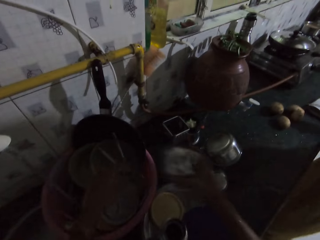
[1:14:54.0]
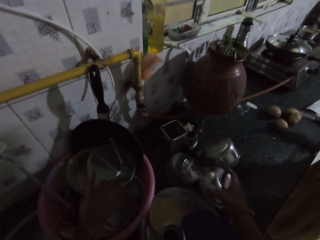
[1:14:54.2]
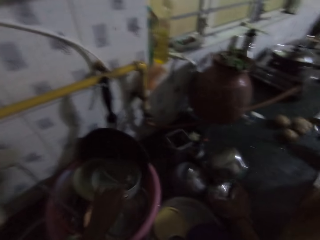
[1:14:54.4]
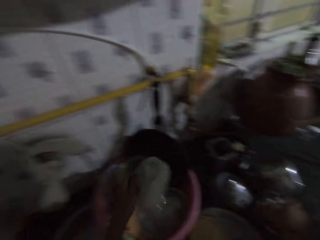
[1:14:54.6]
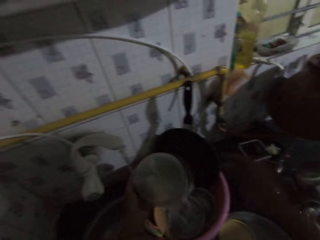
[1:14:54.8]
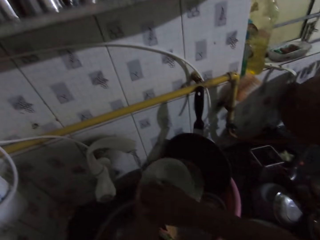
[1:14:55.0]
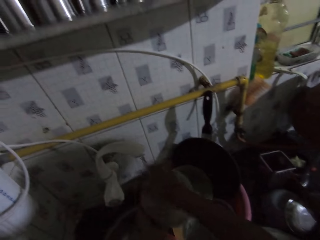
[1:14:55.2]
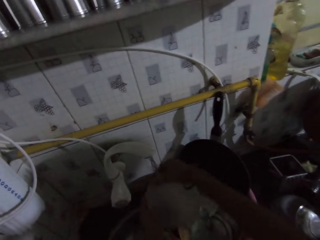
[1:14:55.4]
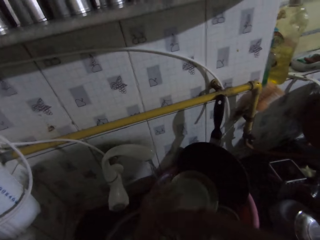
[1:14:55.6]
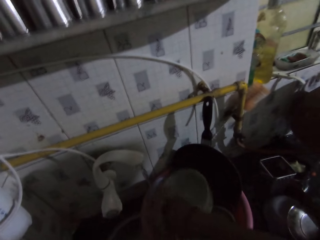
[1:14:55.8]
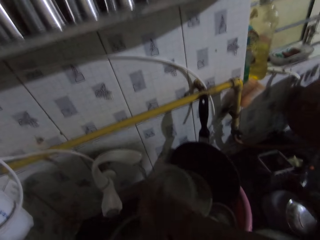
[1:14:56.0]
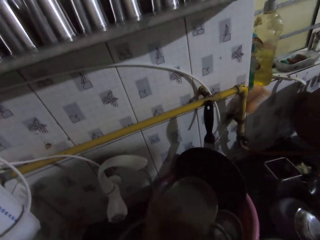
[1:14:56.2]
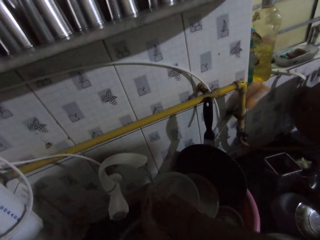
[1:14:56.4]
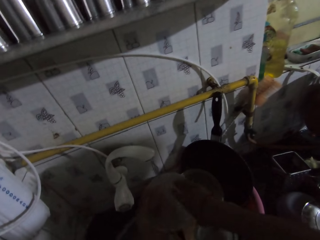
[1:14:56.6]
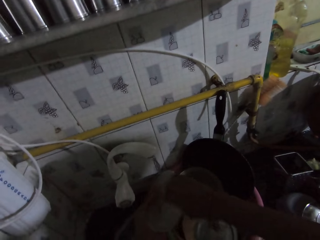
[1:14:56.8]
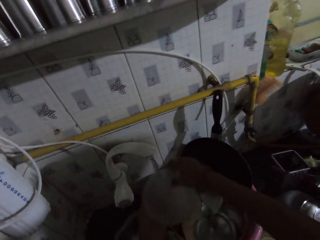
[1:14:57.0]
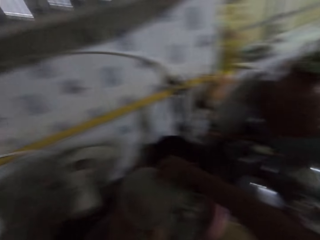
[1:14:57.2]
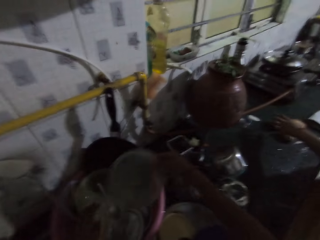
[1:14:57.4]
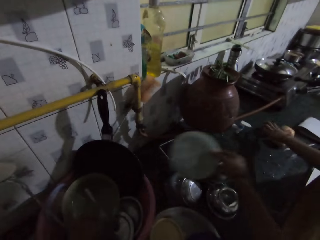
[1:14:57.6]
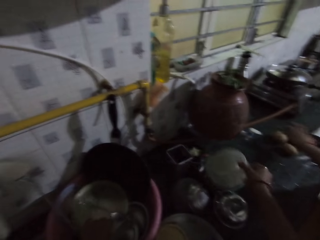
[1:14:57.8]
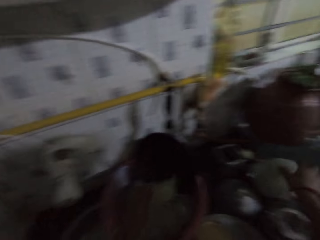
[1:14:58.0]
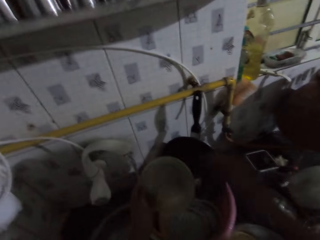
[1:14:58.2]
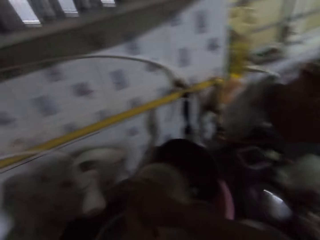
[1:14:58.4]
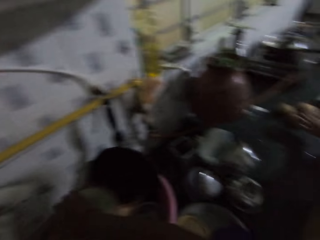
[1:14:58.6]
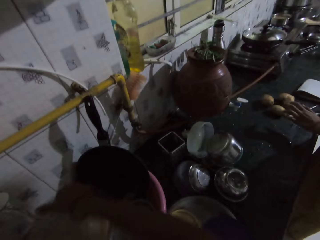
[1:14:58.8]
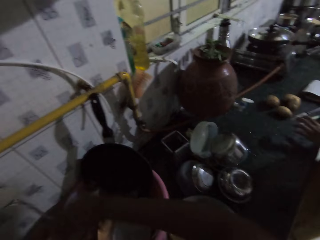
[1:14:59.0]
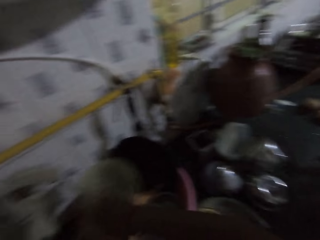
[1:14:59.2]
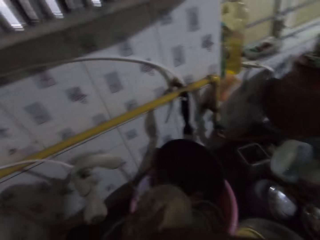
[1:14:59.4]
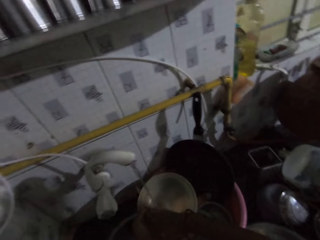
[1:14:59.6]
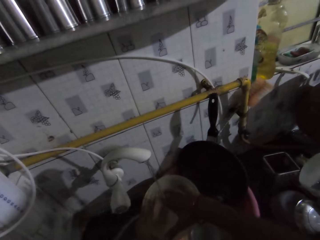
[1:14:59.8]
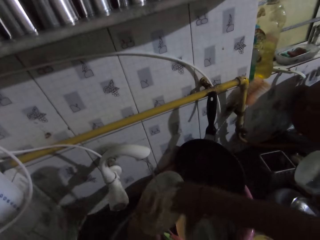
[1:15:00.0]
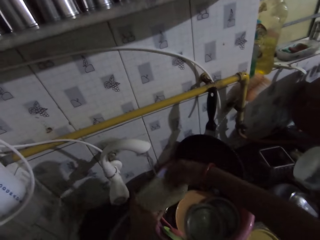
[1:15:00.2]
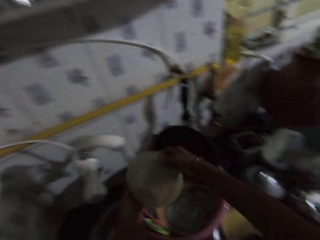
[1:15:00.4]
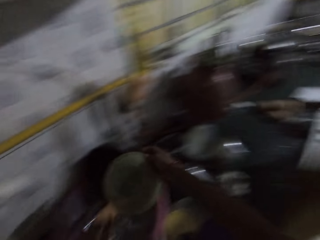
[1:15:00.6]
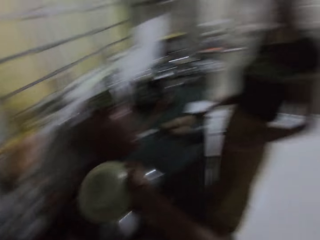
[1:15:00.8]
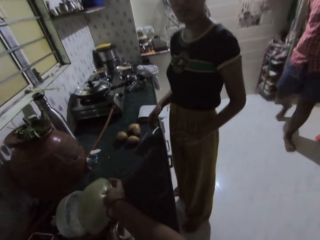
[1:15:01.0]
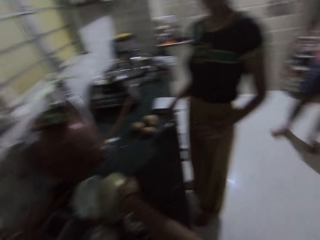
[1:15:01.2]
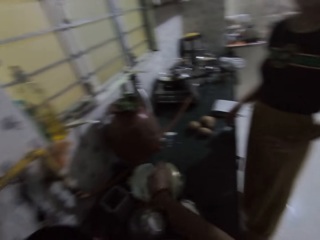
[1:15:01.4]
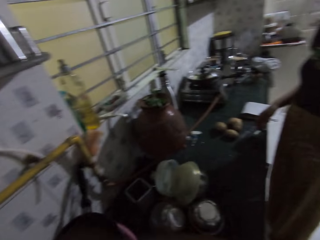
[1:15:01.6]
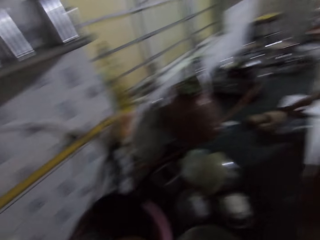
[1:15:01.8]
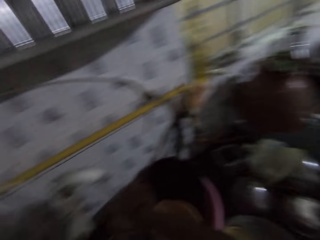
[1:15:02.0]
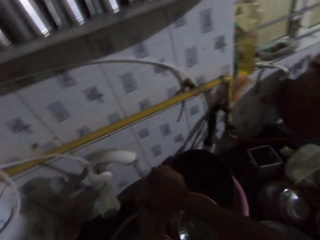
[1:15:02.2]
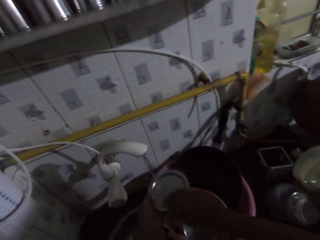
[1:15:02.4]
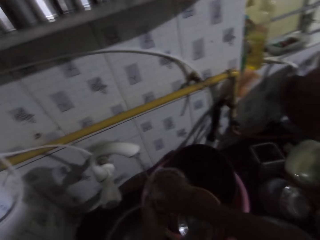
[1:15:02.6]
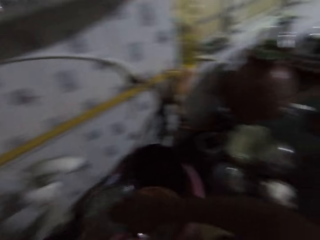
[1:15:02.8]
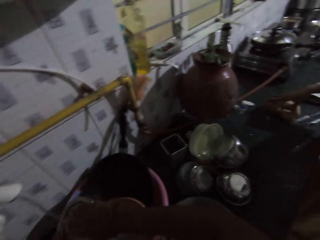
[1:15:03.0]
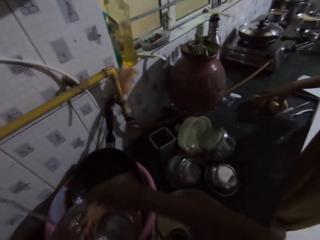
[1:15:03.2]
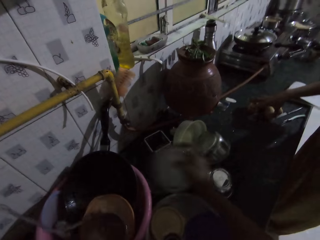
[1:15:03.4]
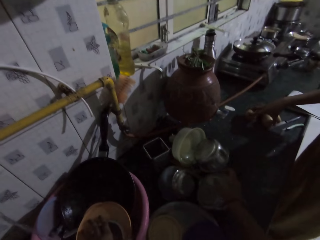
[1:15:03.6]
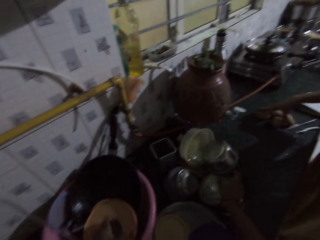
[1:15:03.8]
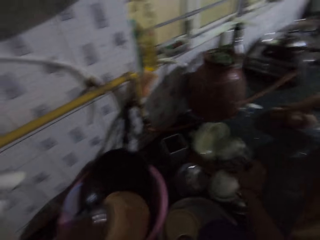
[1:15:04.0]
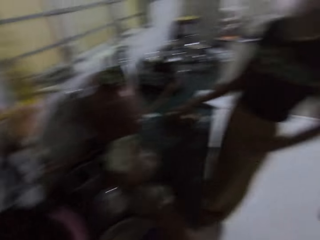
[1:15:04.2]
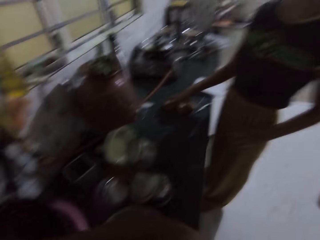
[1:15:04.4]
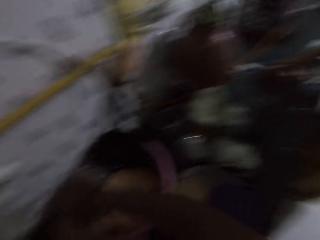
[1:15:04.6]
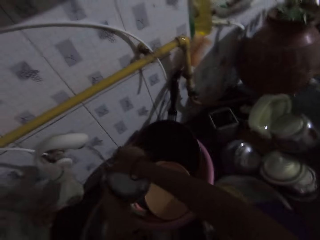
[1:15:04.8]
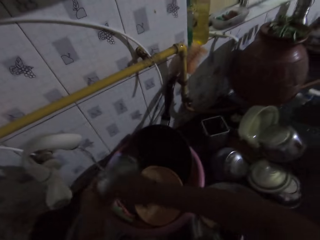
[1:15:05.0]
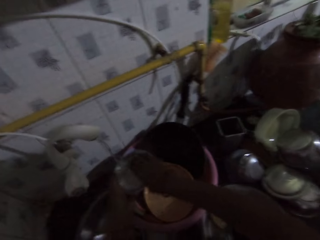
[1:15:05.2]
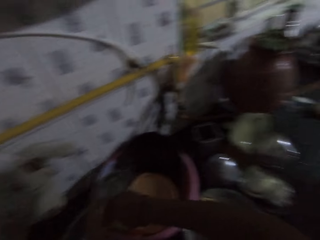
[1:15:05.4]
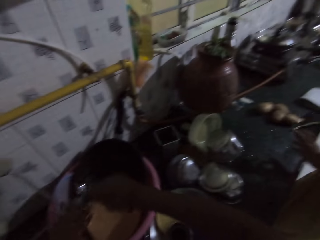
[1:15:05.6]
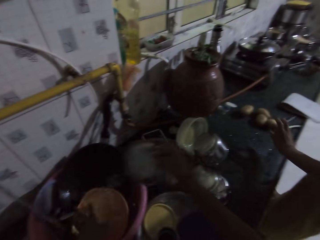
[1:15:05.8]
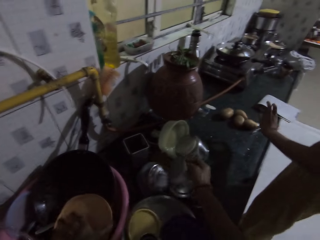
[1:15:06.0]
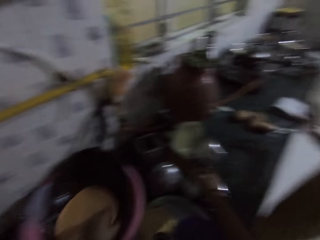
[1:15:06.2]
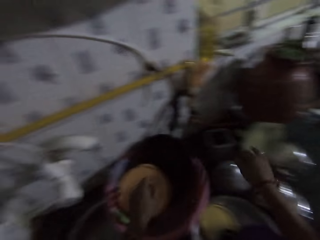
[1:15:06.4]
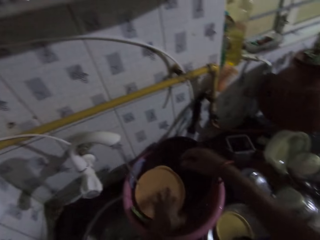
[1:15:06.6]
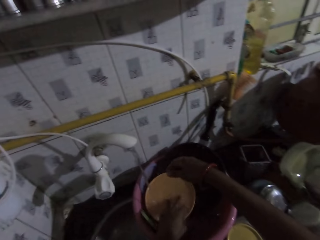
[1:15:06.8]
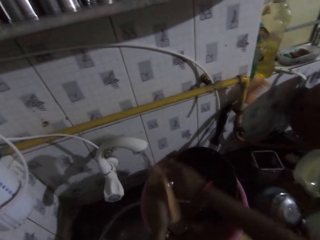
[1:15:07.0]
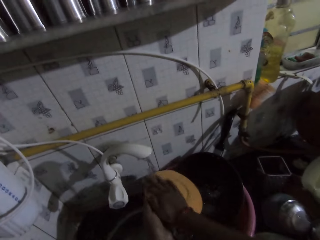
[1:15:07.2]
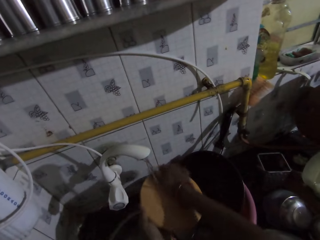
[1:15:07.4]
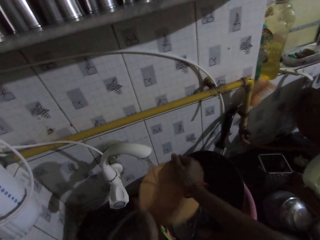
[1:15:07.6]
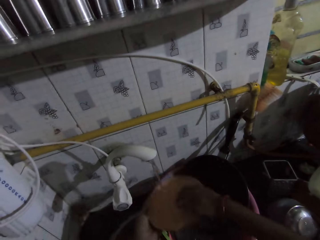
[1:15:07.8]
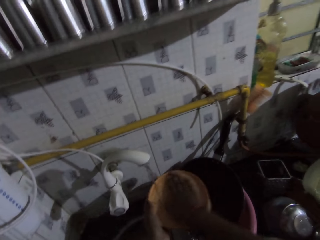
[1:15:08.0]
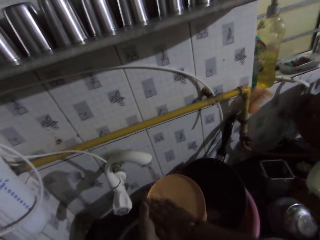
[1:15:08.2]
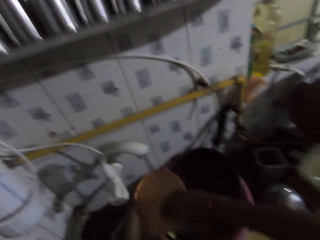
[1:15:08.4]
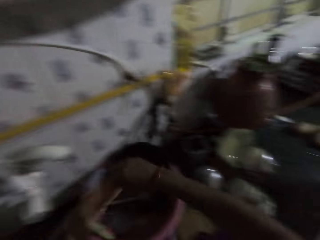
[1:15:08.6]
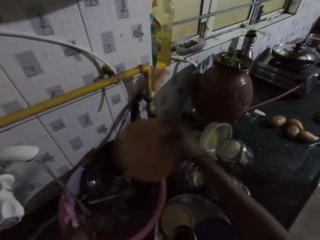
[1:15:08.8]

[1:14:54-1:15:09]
The camera wearer drops the bowl on the kitchen slab with her right hand. She picks up a bowl from the basin with her left hand. She rinses the bowl underneath the tap with both hands. She picks up a bowl from the basin with her left hand. She drops the bowl on the kitchen slab with her right hand. She picks up a bowl from the basin with her left hand. She rinses the bowl underneath the tap with both hands. She interacts with a woman. She drops the bowl on the kitchen slab with her right hand. The woman stands next to a counter. The woman touches potatoes on the counter. The camera wearer rinses a bowl underneath the tap with both hands. She washes utensils from the basin onto the counter. She drops the bowl on the kitchen slab with her right hand. She picks up a plate from the basin with her left hand. She rinses the plate underneath the tap with both hands. She drops the plate on the kitchen slab with her right hand. The woman slightly moves away from the counter. The camera wearer picks up a lid from the basin with her left hand. She rinses the lid underneath the tap with both hands.

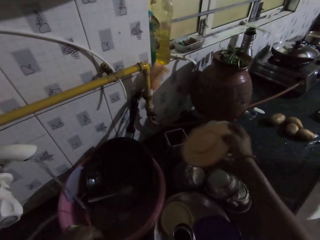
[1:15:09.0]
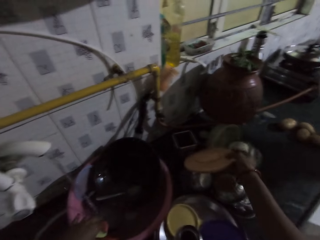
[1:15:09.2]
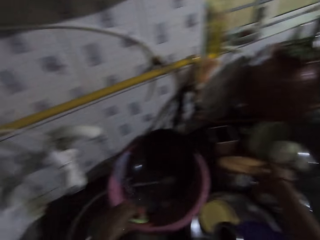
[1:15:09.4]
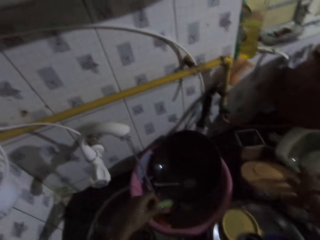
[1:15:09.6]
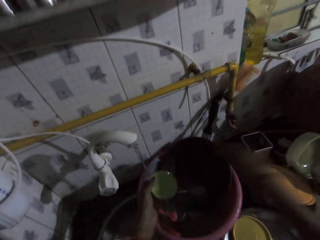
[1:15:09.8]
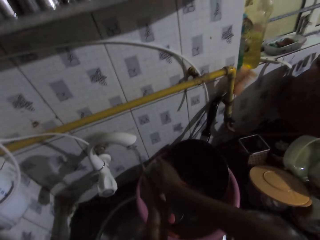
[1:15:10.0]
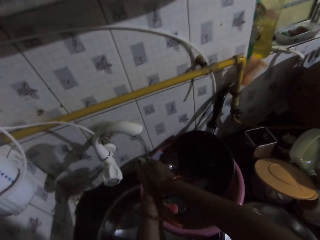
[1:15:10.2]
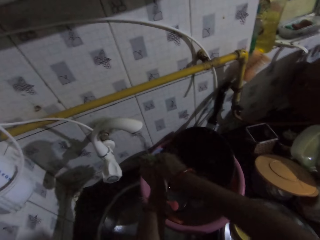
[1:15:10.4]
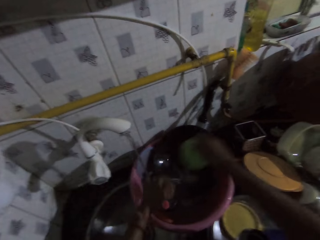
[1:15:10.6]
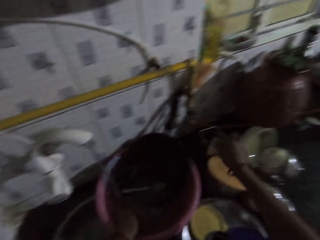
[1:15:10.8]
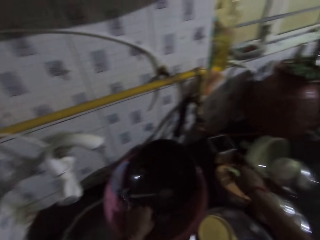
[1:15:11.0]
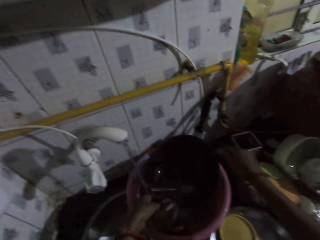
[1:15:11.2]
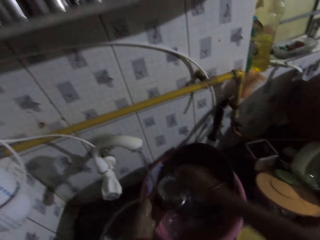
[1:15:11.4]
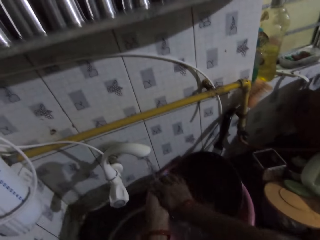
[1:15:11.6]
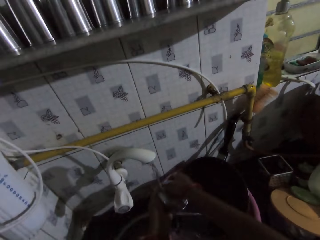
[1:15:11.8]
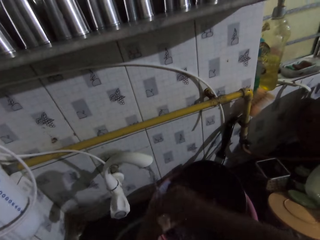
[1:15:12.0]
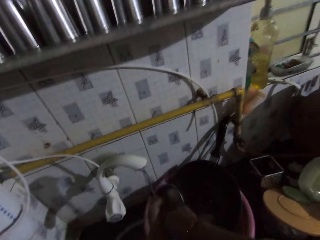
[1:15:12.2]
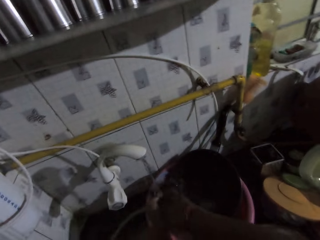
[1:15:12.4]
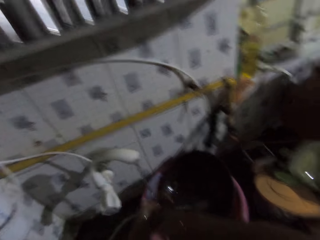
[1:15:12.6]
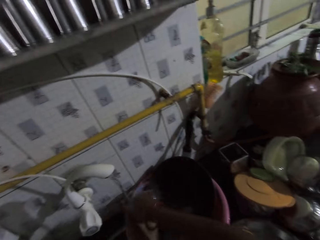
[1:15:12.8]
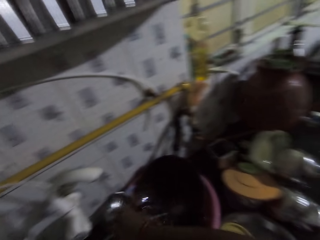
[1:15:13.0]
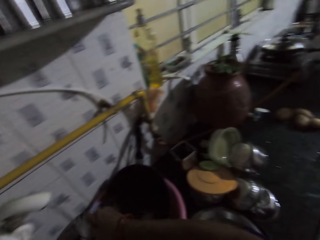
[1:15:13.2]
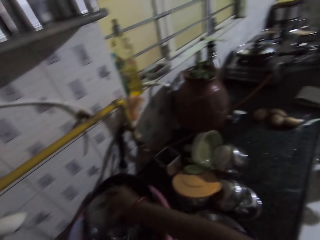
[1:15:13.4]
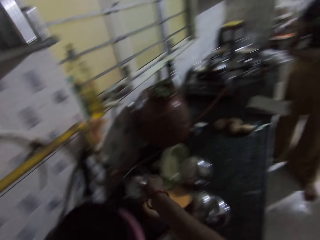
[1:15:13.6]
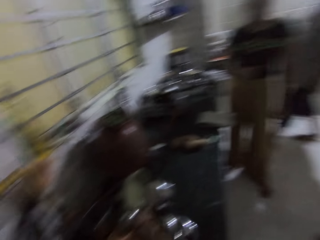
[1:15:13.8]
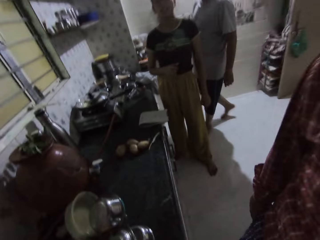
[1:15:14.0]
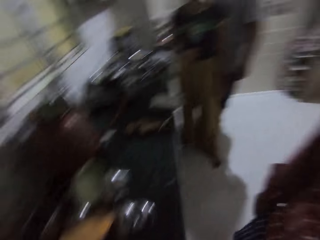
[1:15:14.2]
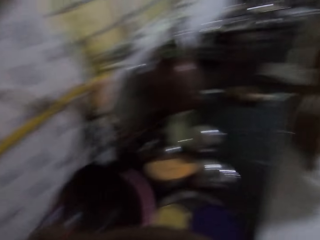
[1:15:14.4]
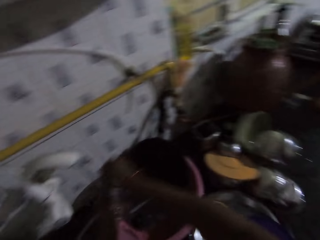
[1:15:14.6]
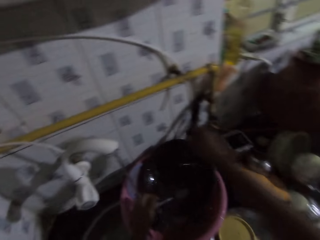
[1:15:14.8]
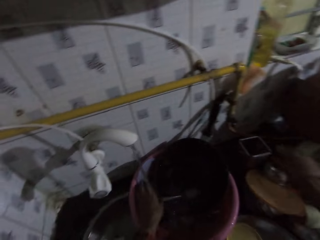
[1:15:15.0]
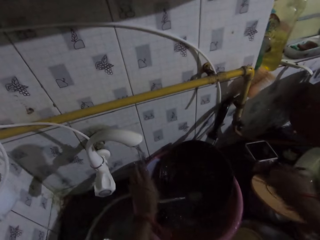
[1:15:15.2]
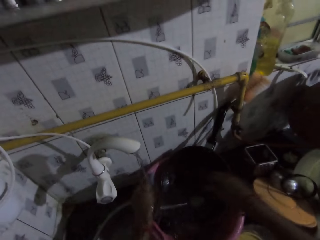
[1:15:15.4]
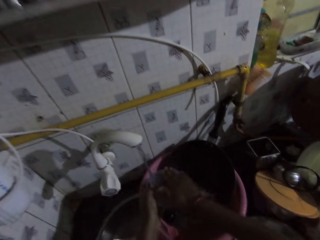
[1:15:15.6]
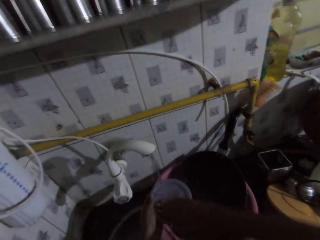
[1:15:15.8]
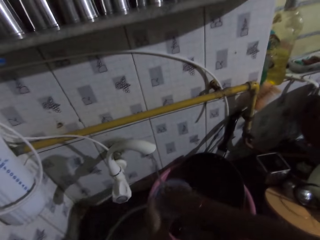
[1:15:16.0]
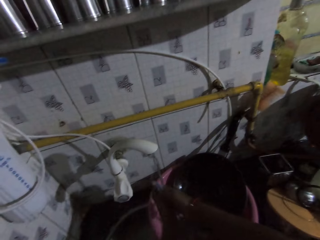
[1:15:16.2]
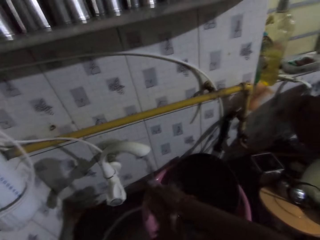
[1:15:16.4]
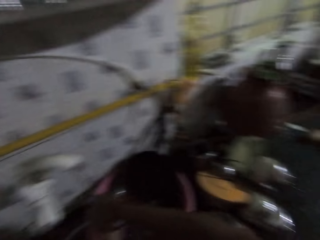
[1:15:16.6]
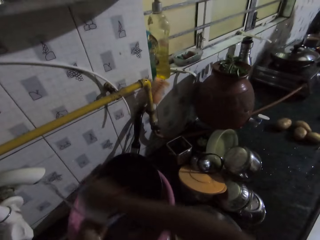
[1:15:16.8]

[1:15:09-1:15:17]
The camera wearer drops the lid on the kitchen slab with her right hand. She picks up a lid from the basin with her left hand. She washes utensils from the basin onto a counter. She rinses the lid underneath the tap with both hands. She drops the lid on the kitchen slab with her right hand. She picks up a bowl from the basin with her left hand. She rinses the bowl underneath the tap with both hands. She drops the bowl on the kitchen slab with her right hand. A person stands next to the counter. The camera wearer washes utensils from the basin onto the counter. She picks up a lid from the basin with her left hand. She rinses the lid underneath the tap with both hands.
